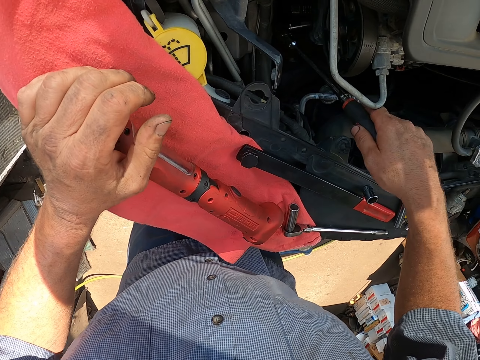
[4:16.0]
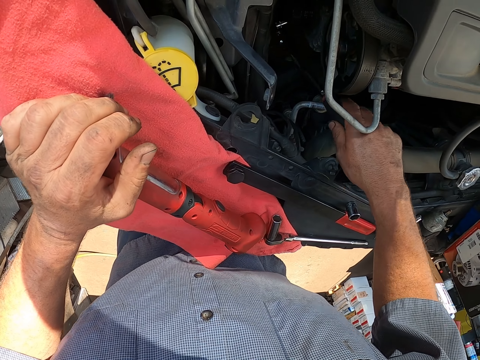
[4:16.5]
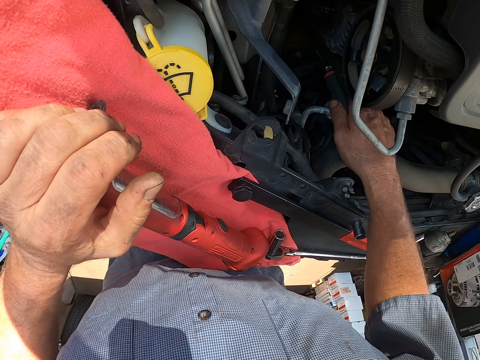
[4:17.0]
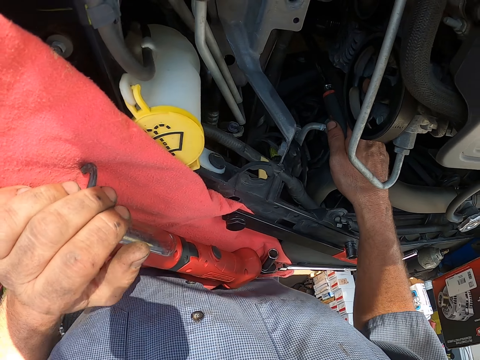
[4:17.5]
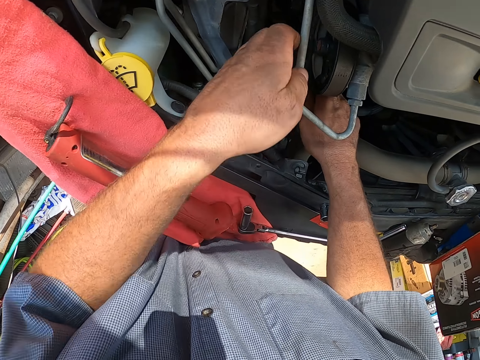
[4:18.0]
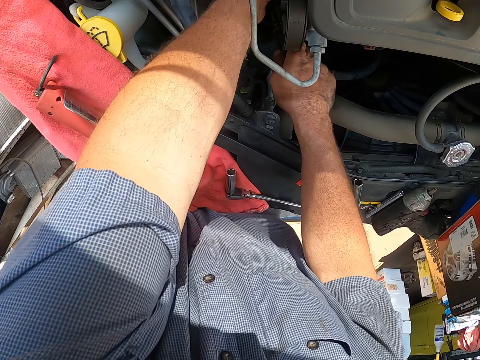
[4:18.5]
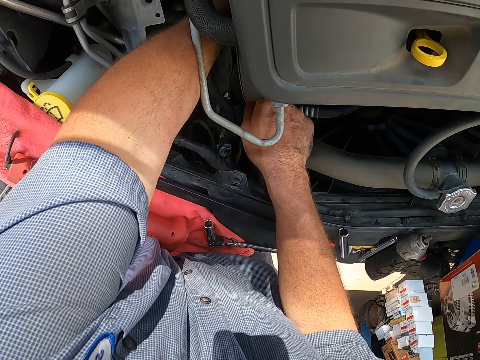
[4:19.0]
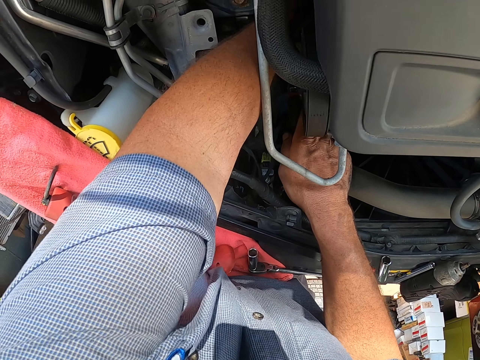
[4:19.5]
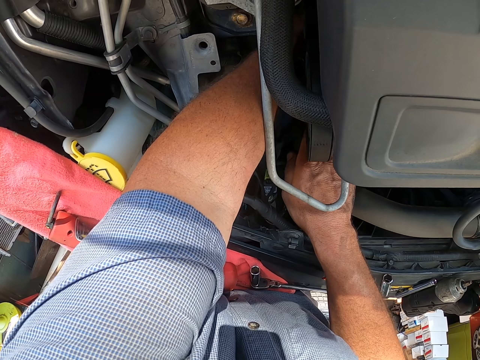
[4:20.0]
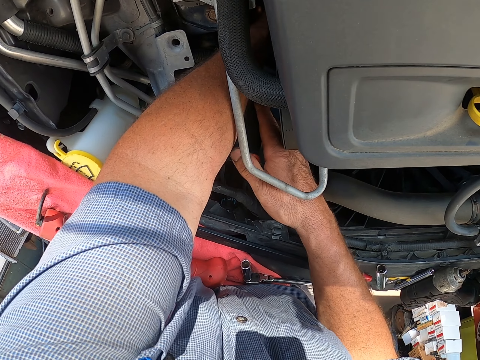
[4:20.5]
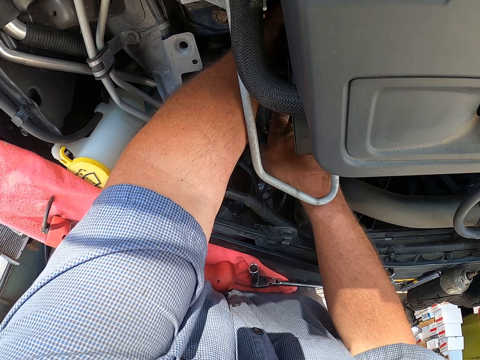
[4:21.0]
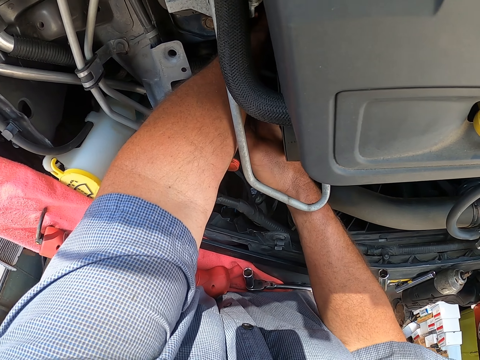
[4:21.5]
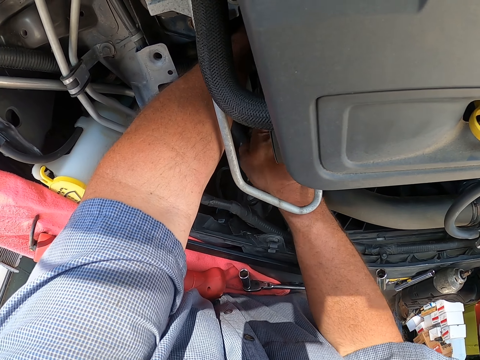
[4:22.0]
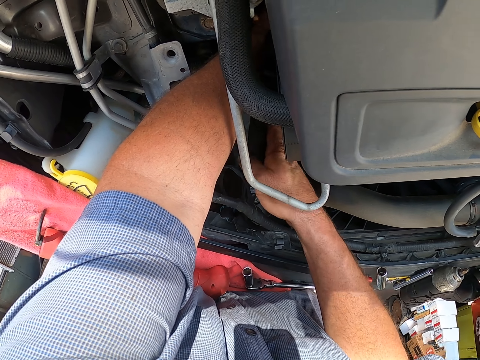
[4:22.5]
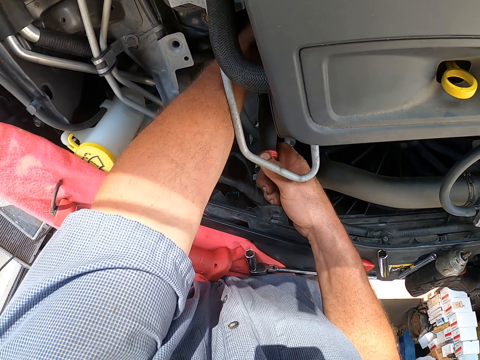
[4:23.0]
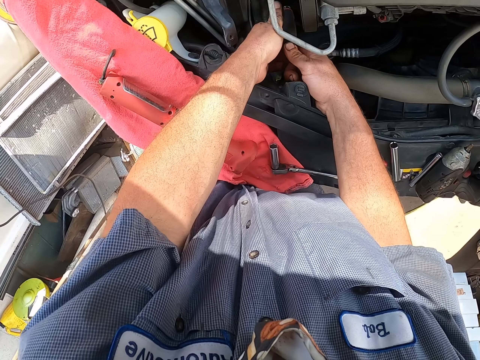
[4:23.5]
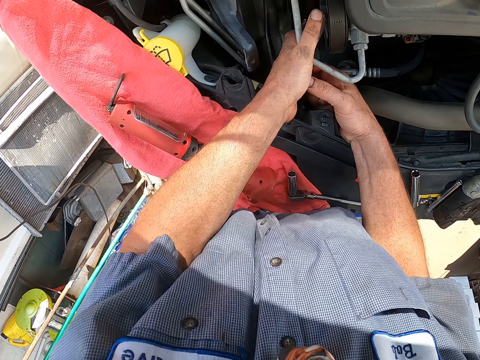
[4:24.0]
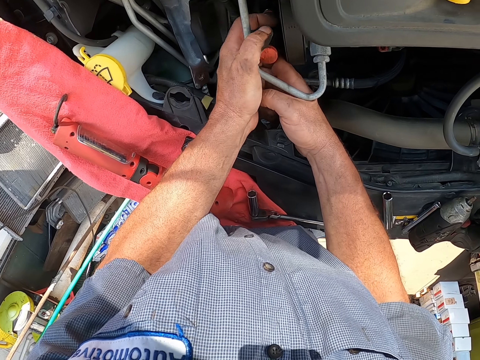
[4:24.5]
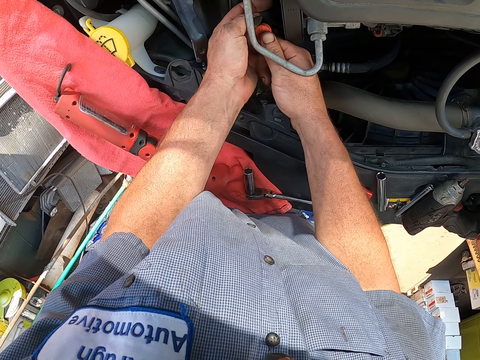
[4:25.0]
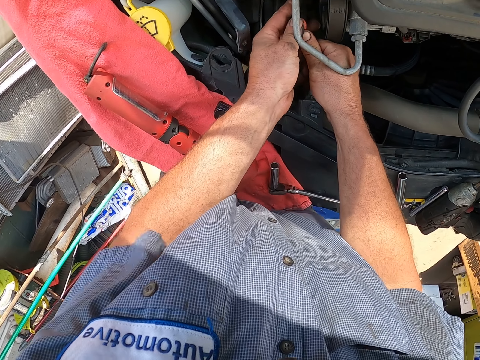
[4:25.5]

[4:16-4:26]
The camera wearer inserts the bearing spanner in the bonnet. They fix the engine area with the nut. They insert the hand in the bonnet. They do something.

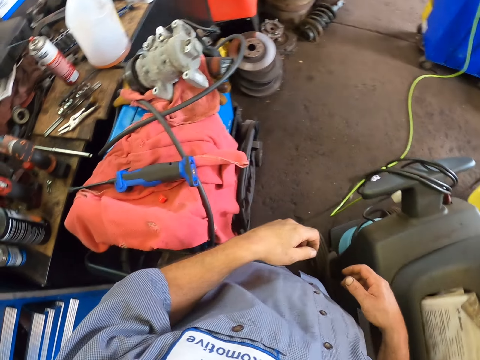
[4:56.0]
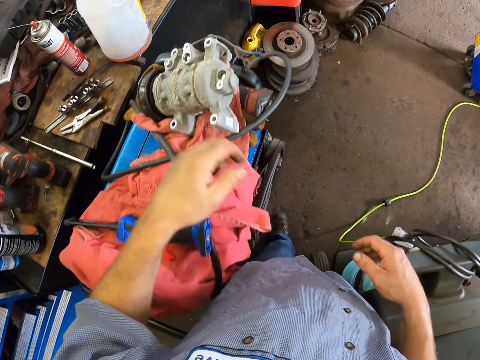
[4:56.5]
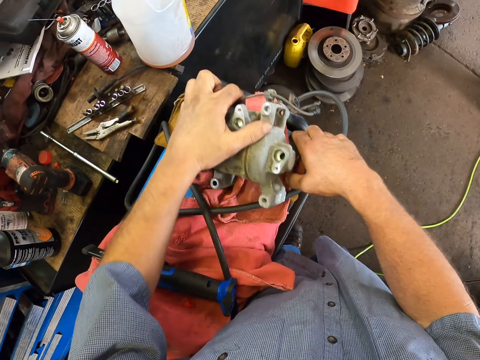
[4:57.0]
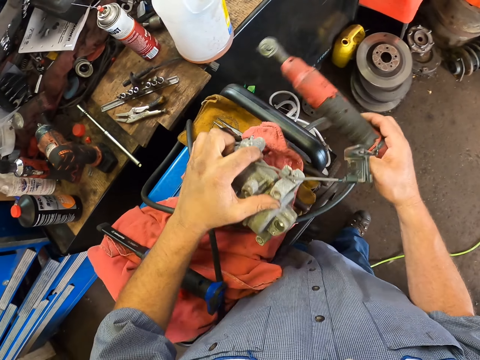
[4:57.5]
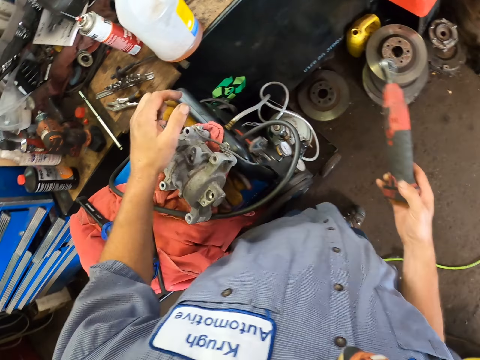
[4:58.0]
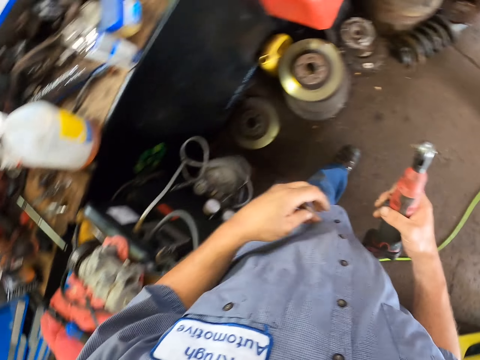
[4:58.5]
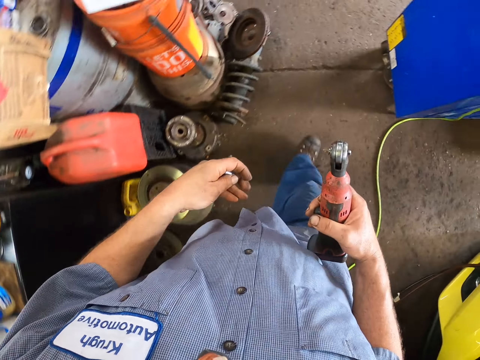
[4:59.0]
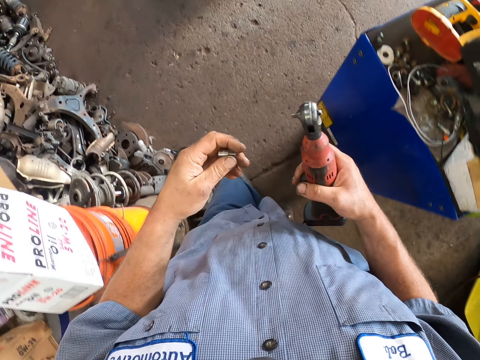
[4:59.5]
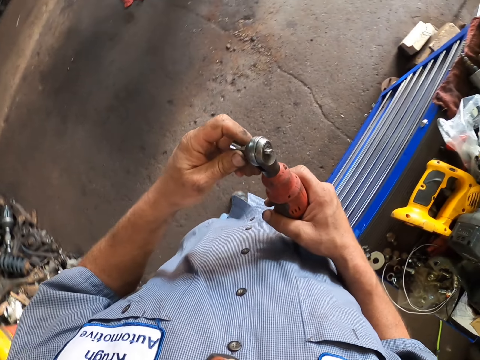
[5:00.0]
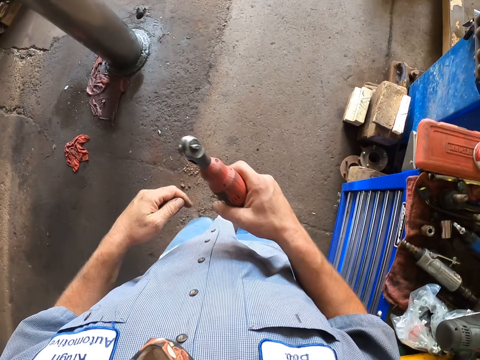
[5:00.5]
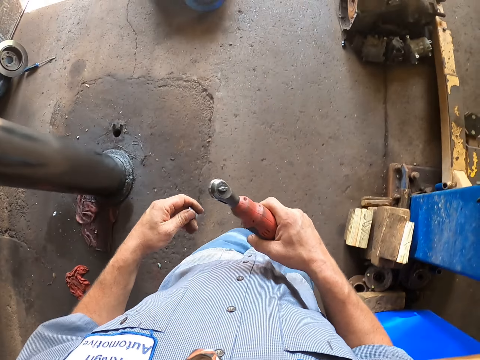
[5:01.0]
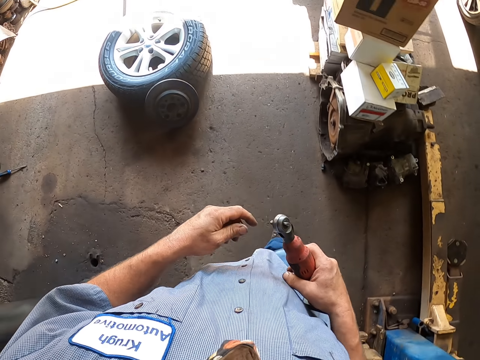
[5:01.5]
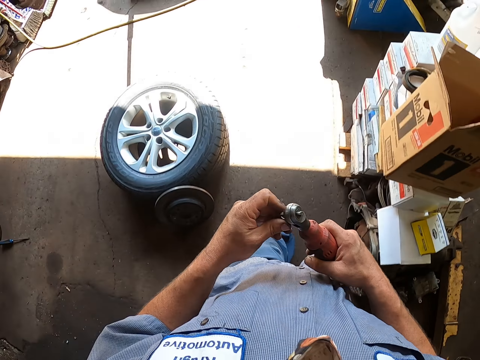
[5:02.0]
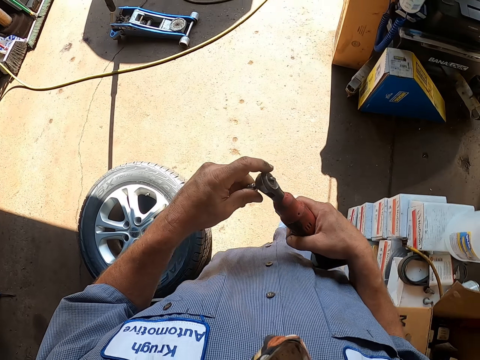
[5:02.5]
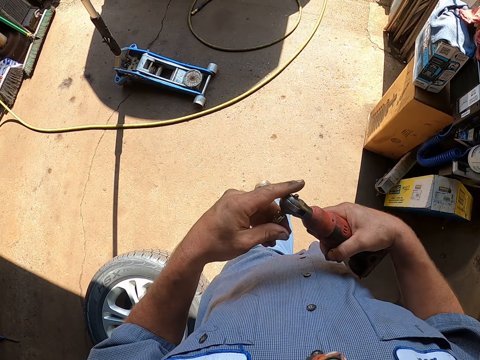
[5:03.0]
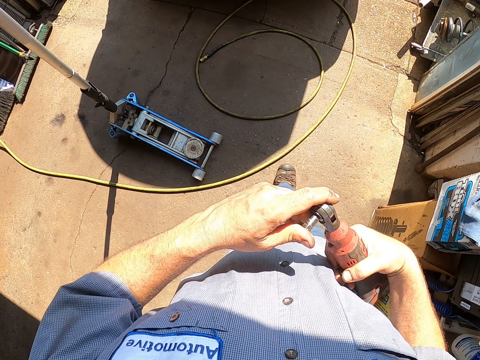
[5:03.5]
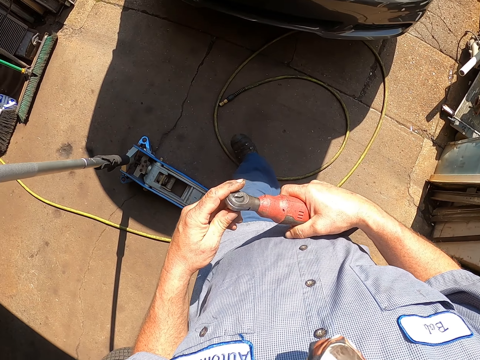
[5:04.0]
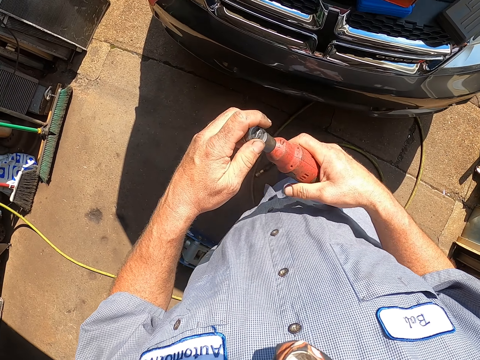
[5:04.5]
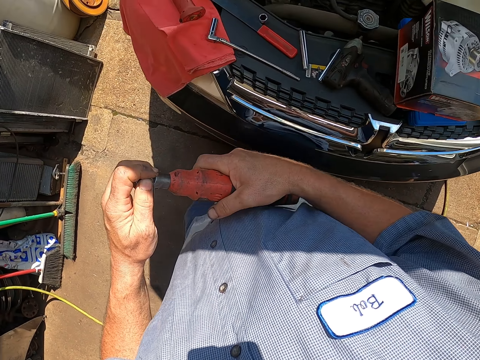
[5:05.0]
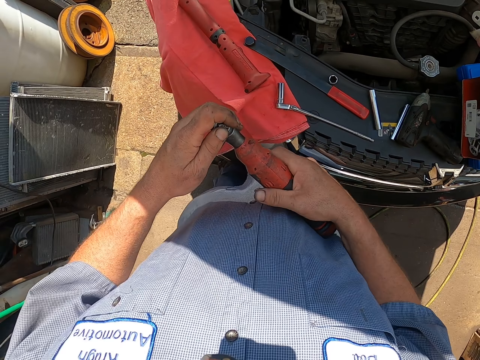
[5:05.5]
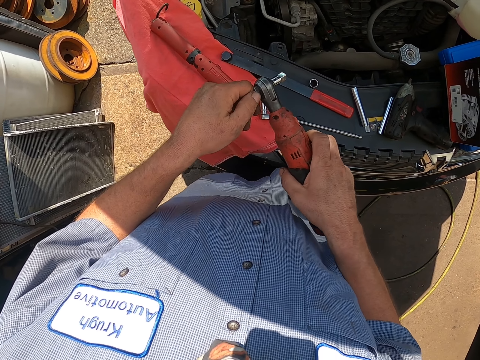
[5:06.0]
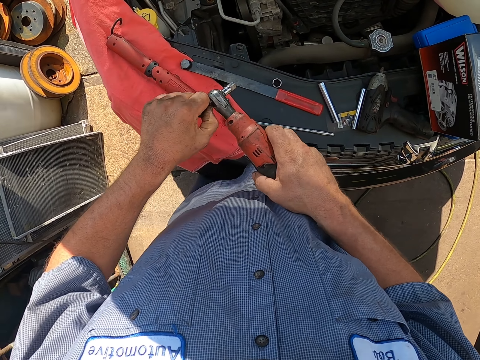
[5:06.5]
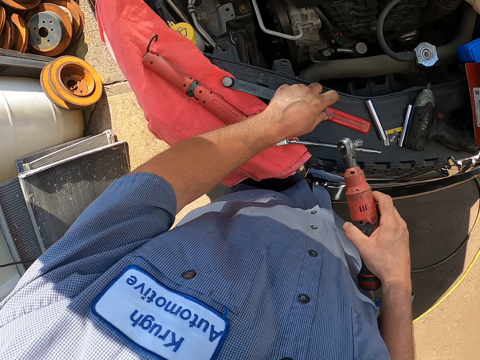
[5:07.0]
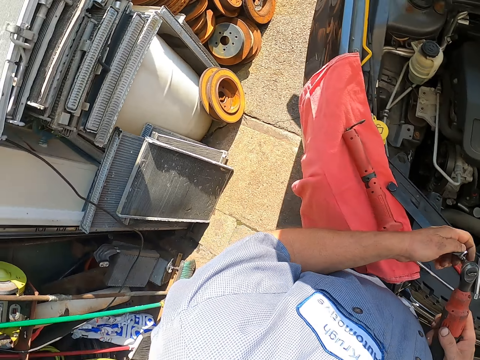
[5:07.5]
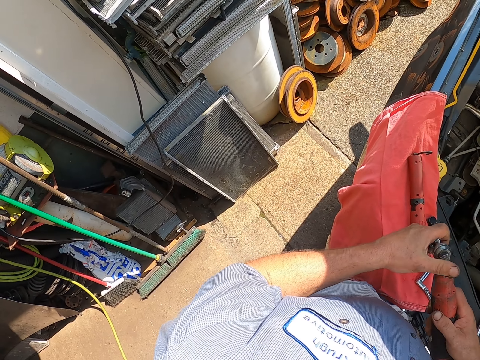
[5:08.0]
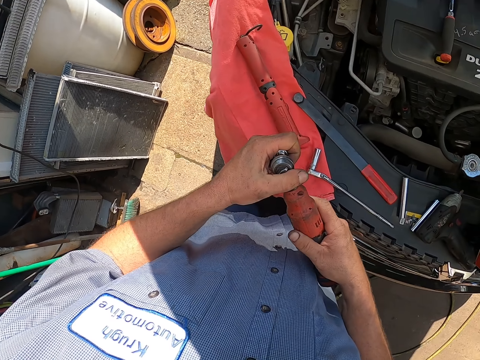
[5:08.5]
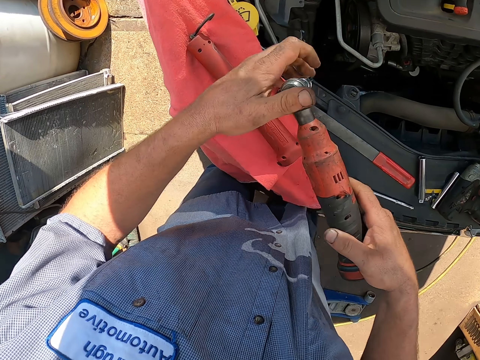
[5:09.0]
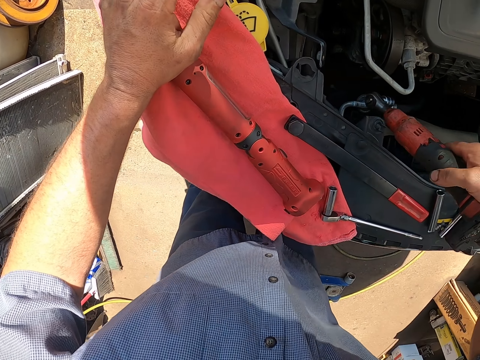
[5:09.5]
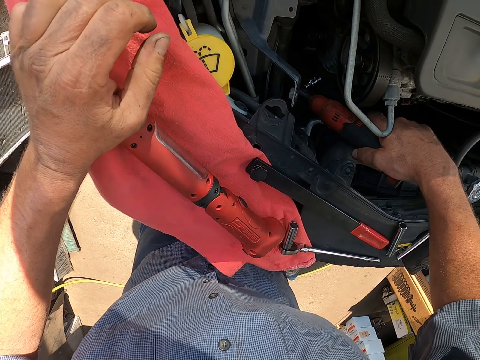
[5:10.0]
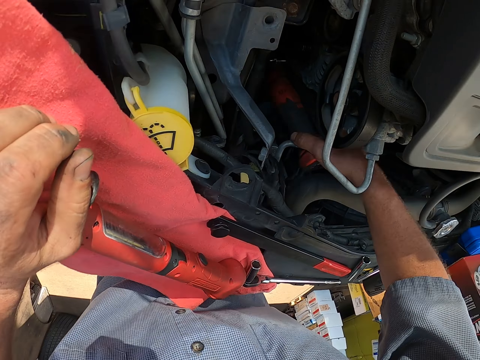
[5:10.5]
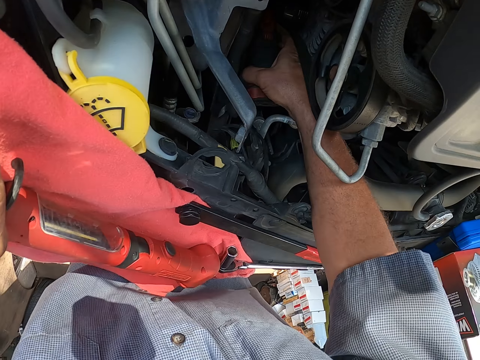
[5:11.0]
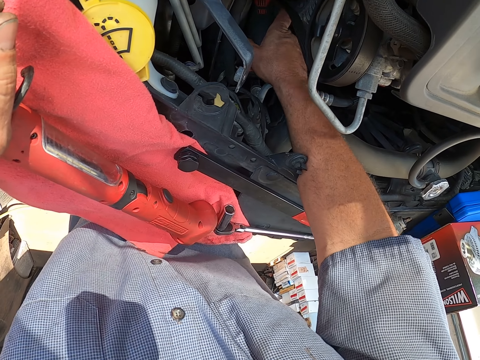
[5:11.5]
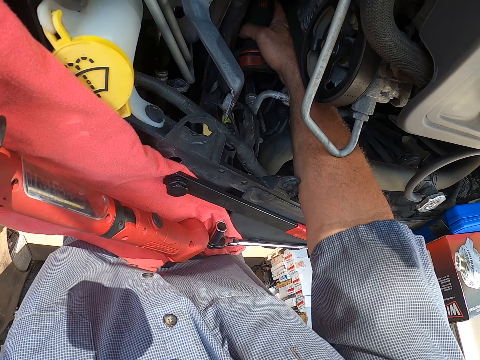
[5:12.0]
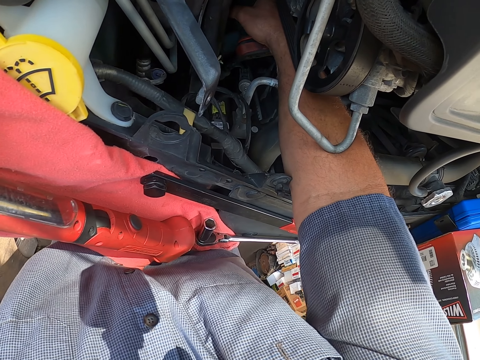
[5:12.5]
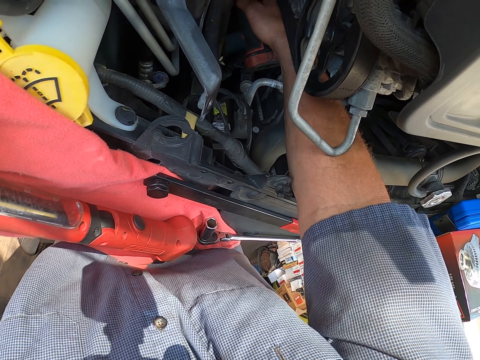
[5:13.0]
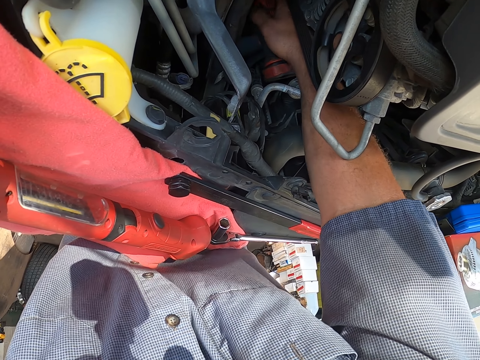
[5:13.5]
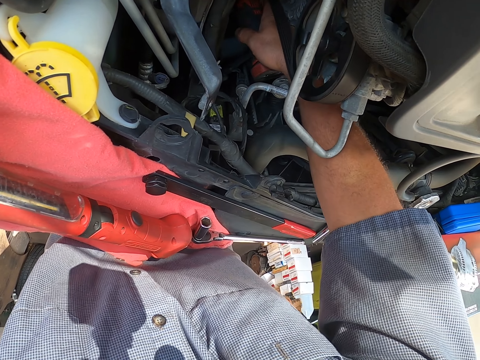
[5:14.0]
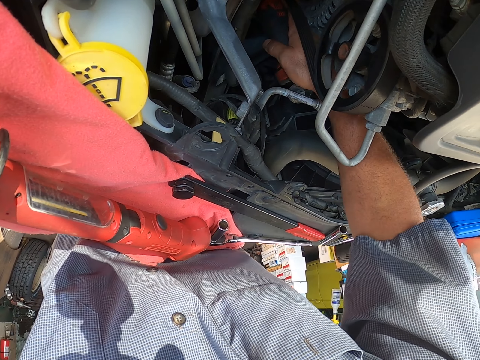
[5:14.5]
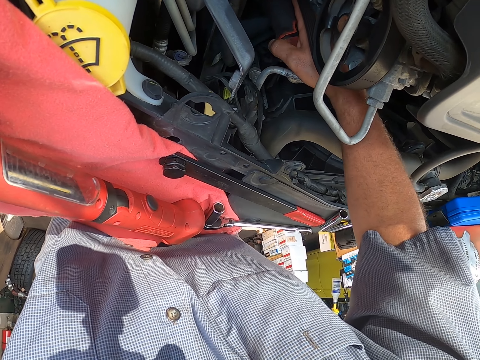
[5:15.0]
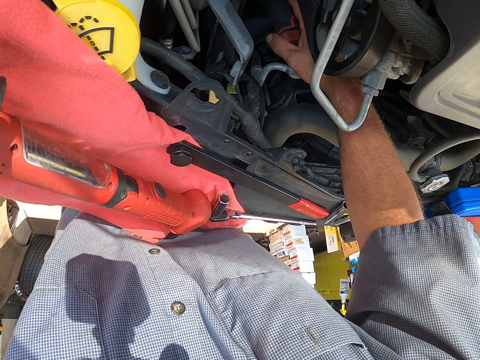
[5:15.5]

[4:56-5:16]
The camera wearer picks the screwdriver machine. They pick the bearing spanner and touch something. They hold the bearing spanner. They walk around. They walk around again. They hold the box spanner. They hold the bearing spanner. They pick something. They place the bearing spanner inside the bonnet. They adjust a screw with the screwdriver machine in the bonnet. They do something.
